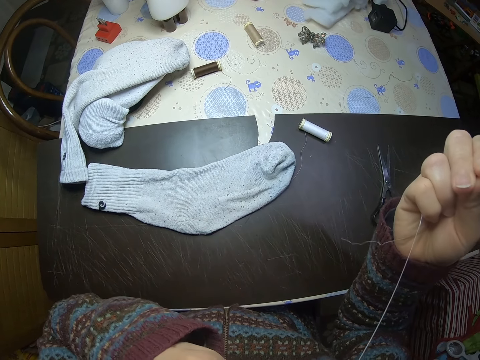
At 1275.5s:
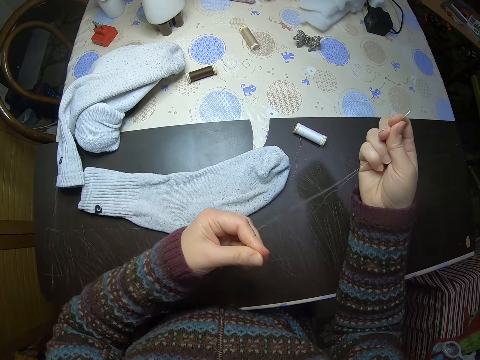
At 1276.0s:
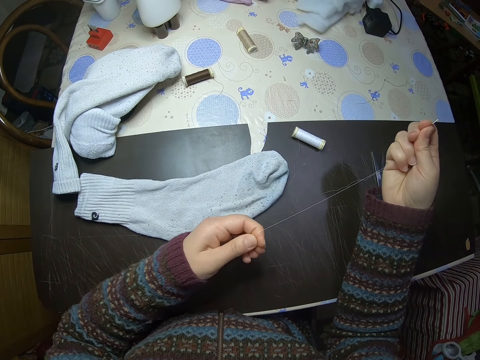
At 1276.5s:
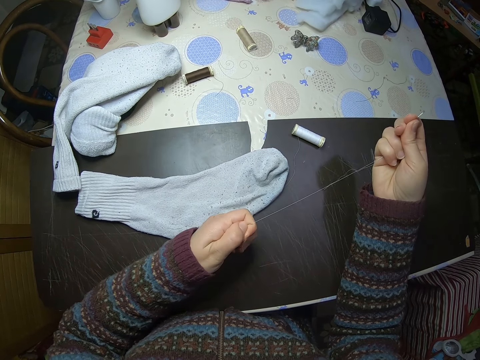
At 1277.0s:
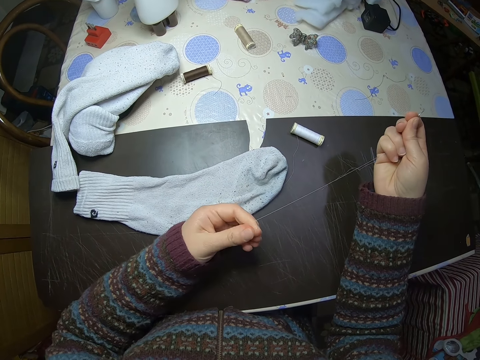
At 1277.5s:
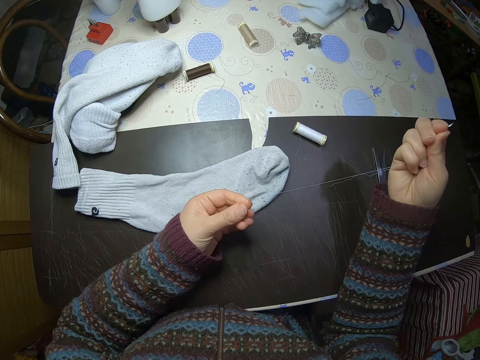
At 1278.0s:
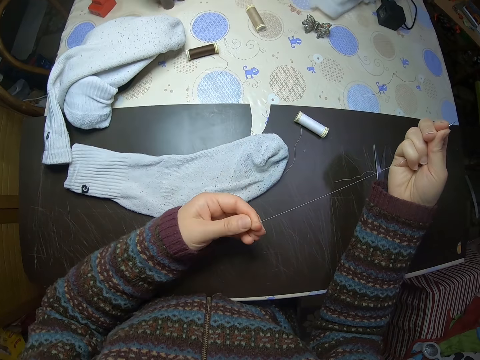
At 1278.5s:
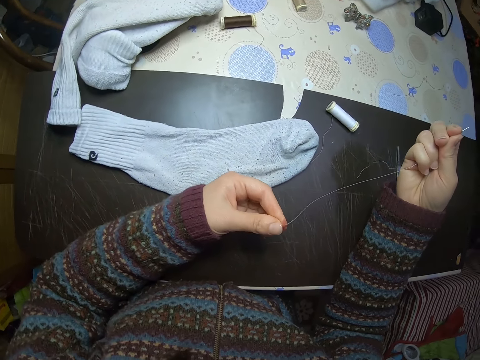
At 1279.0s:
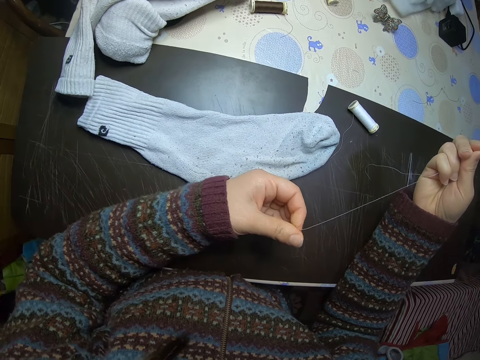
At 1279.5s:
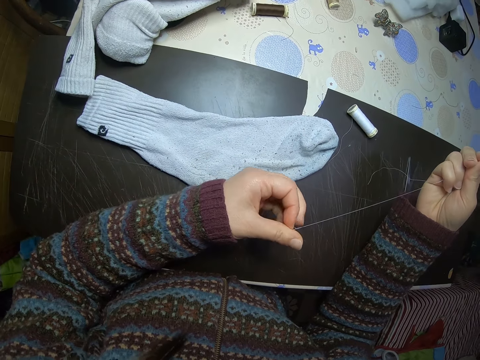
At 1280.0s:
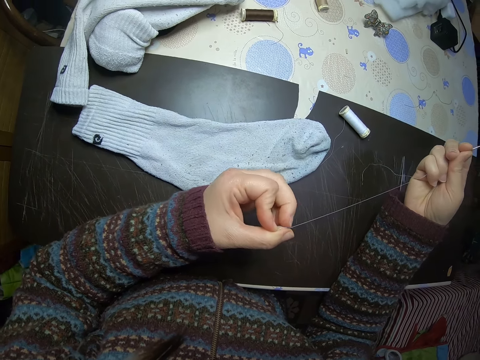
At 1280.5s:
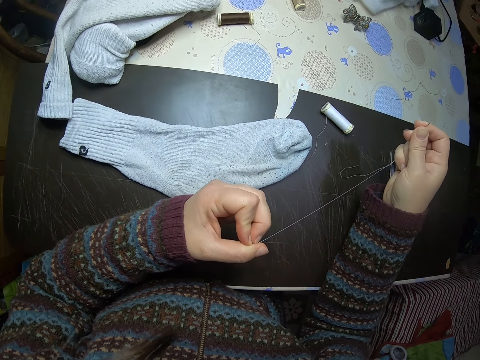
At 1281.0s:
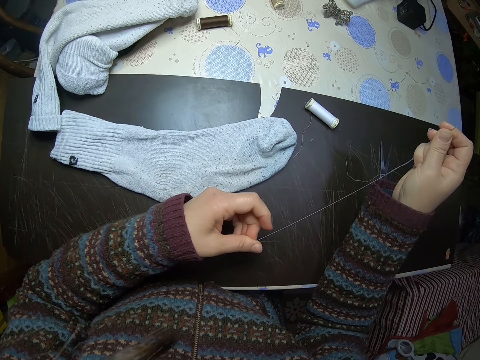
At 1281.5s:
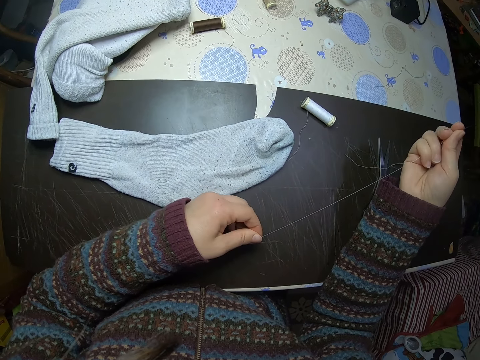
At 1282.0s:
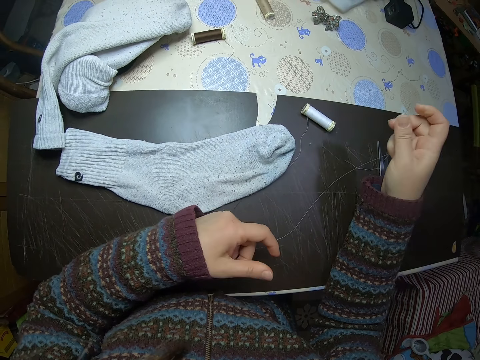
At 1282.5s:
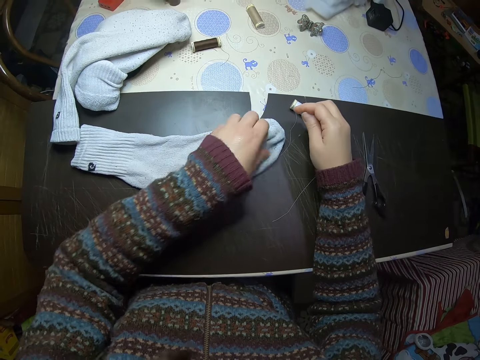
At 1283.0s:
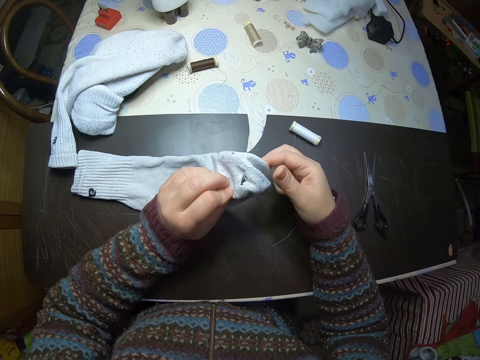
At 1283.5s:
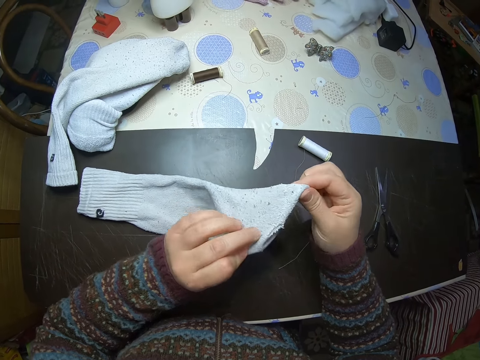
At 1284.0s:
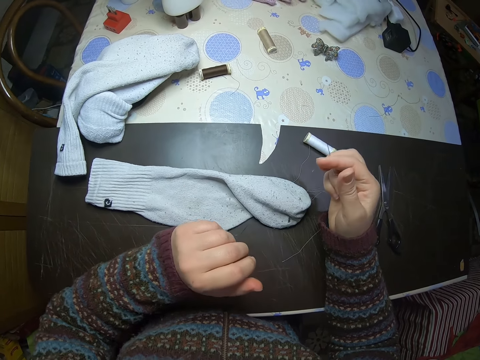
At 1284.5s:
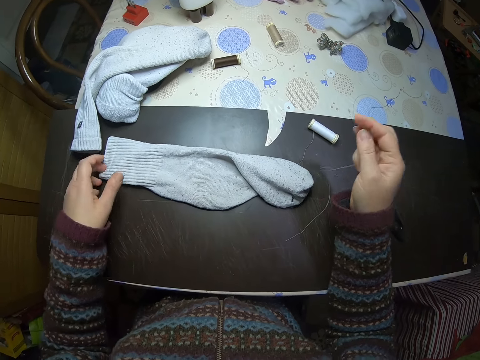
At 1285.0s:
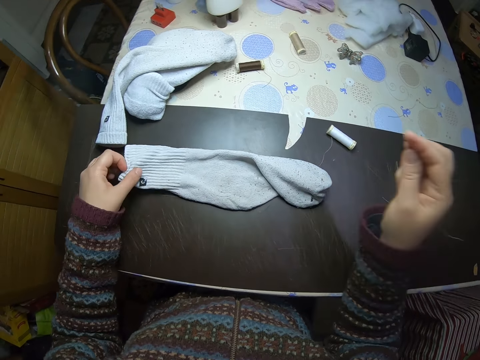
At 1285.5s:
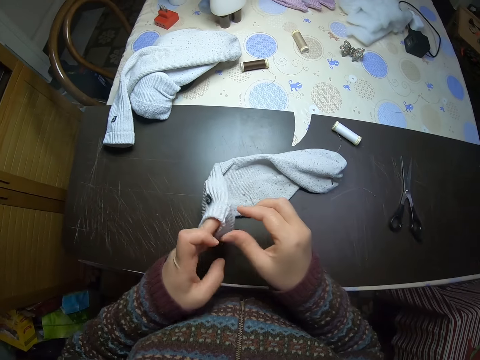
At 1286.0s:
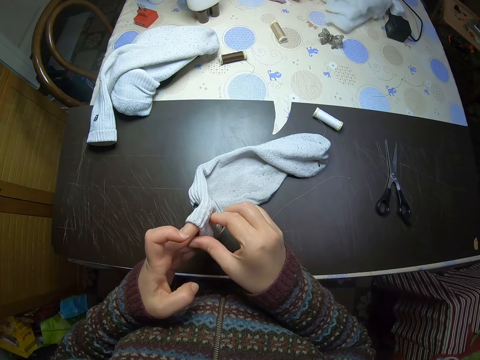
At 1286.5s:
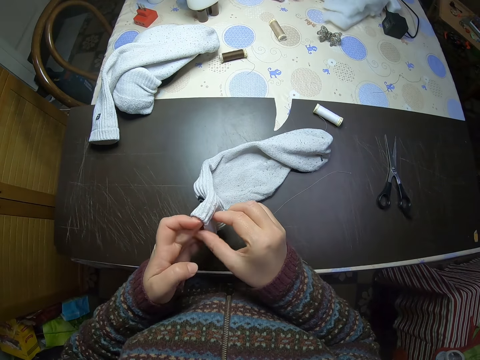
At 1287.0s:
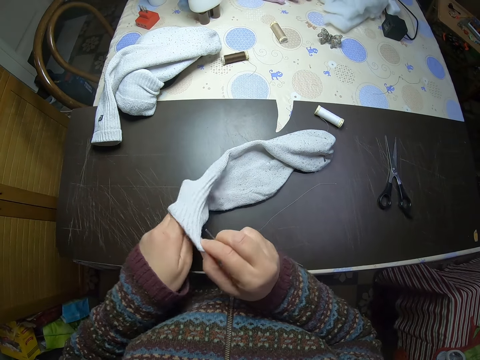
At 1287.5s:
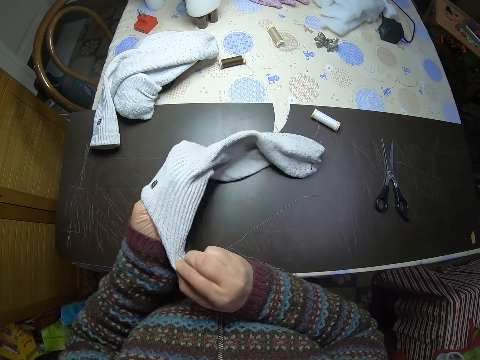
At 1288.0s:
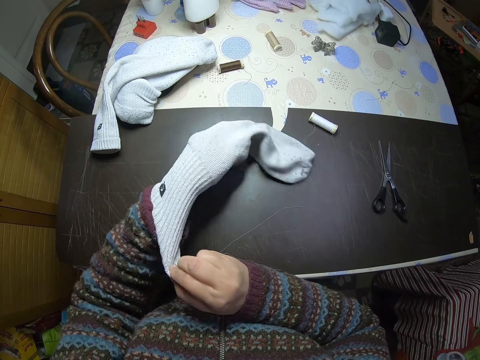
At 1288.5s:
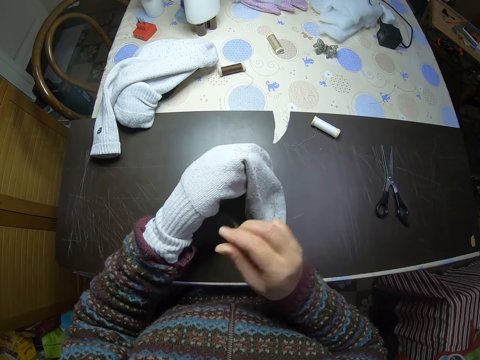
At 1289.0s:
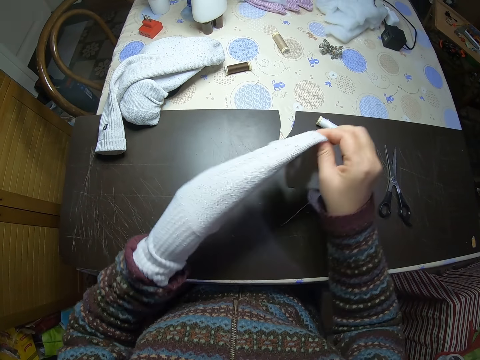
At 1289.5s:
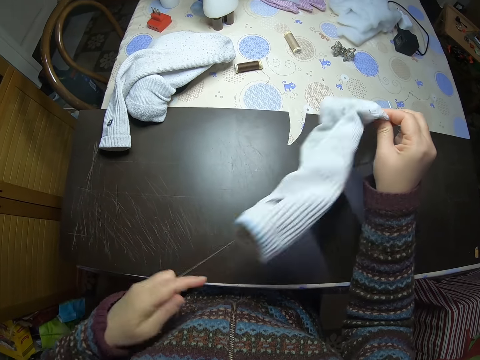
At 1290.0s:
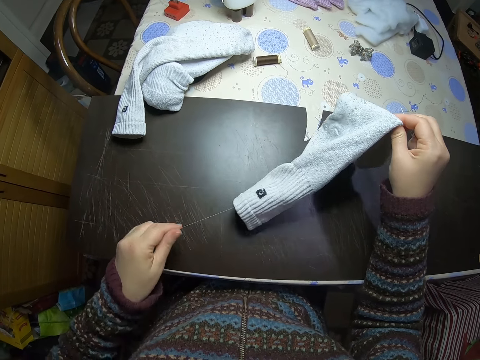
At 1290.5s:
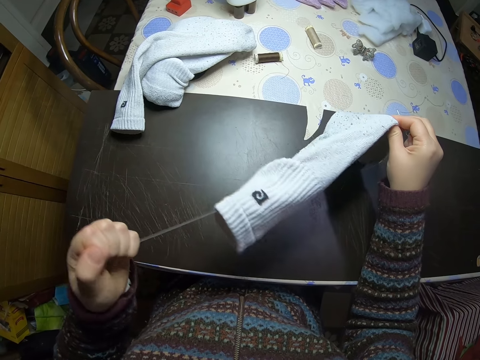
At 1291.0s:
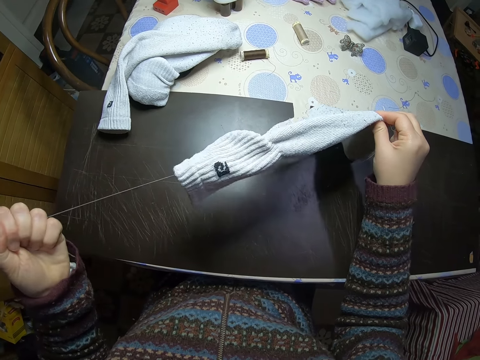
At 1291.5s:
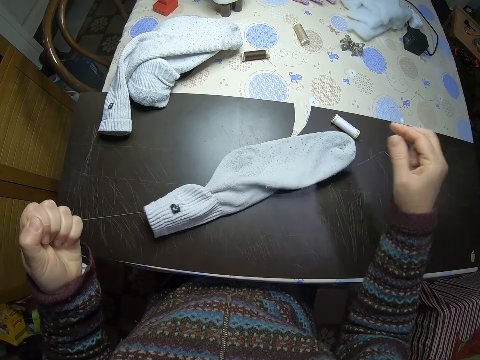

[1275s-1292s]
The camera wearer stares at the table. She puts the thread into her mouth. She inspects the thread. She pulls the thread. She picks the socks from the table. She places the socks on the table. She picks the socks from the table. She wears the sock on her left hand. She pulls out a thread from inside of the sock. She removes the socks.

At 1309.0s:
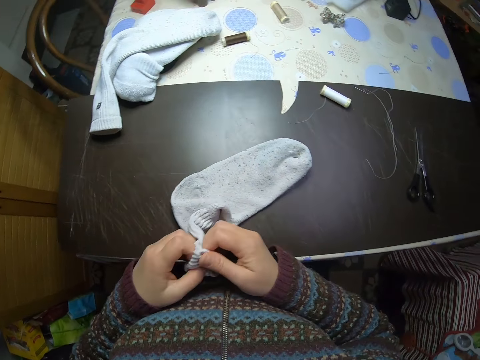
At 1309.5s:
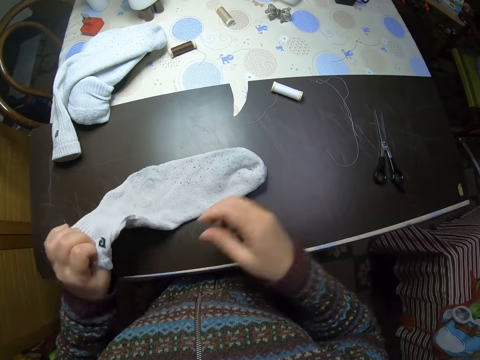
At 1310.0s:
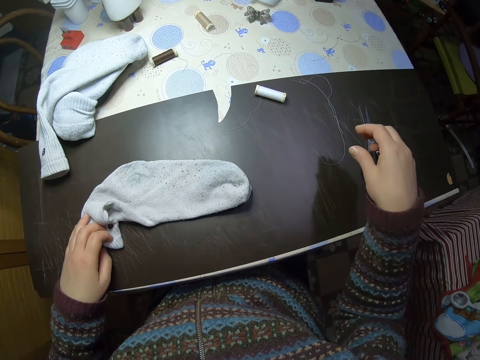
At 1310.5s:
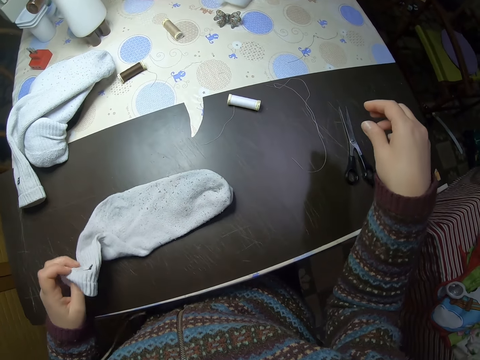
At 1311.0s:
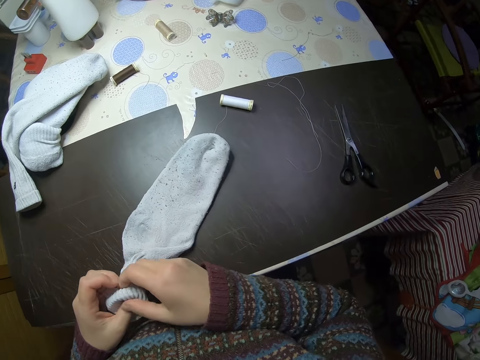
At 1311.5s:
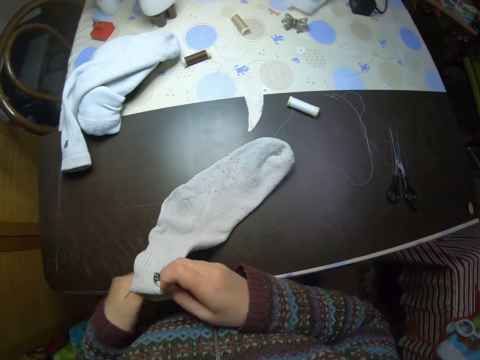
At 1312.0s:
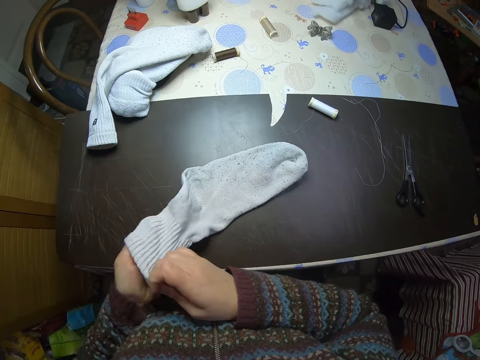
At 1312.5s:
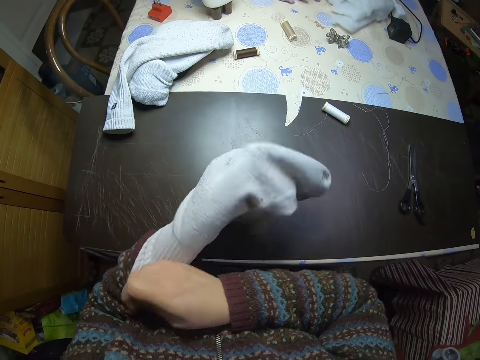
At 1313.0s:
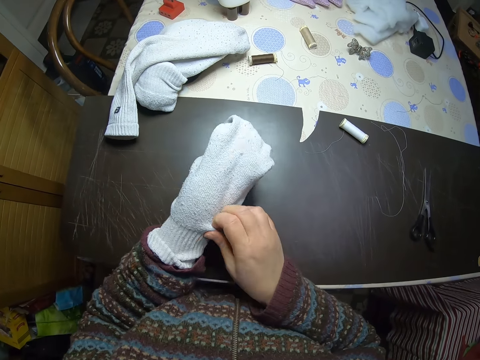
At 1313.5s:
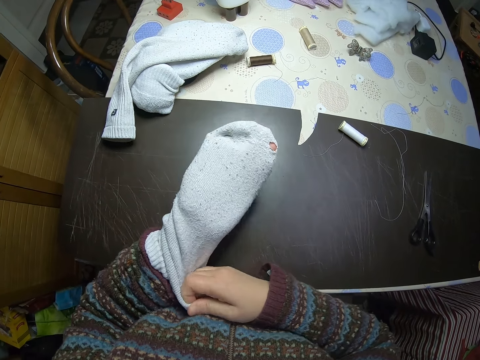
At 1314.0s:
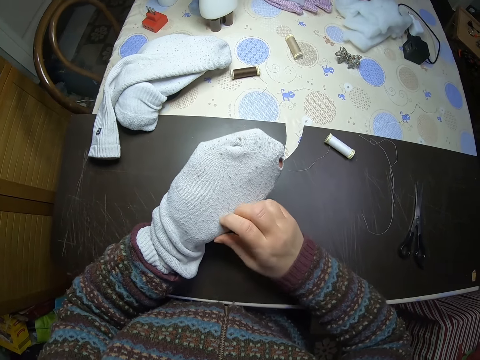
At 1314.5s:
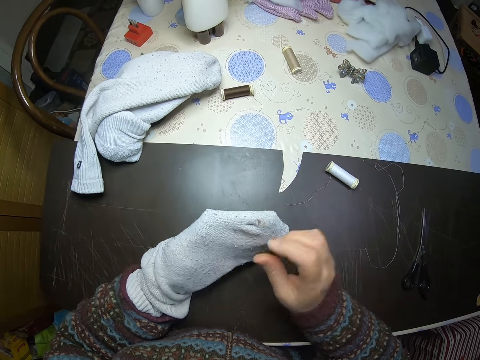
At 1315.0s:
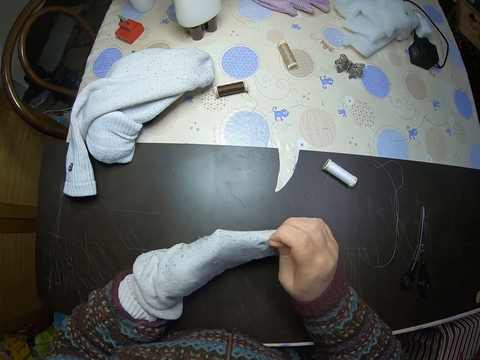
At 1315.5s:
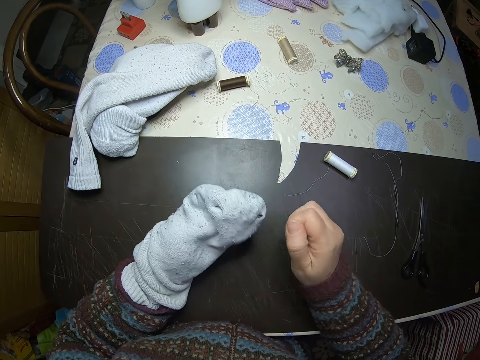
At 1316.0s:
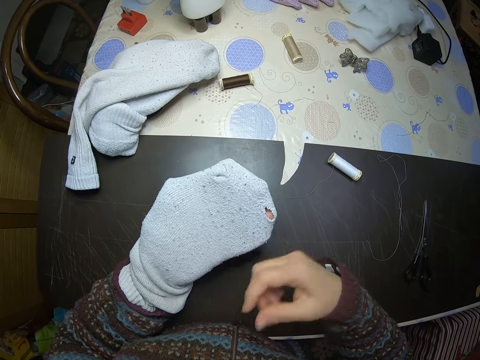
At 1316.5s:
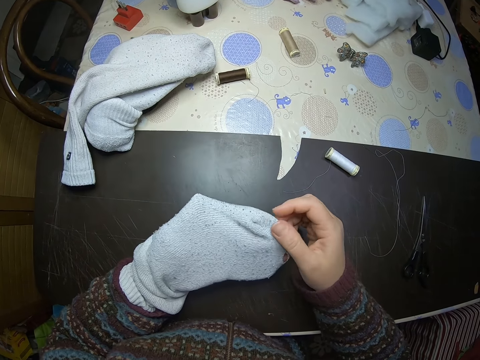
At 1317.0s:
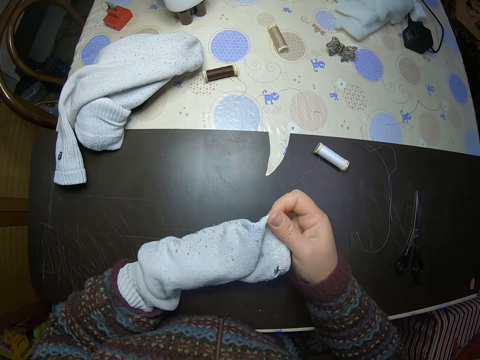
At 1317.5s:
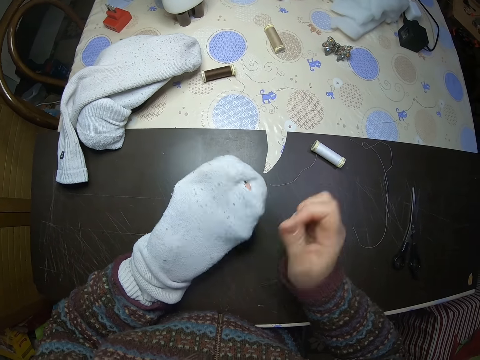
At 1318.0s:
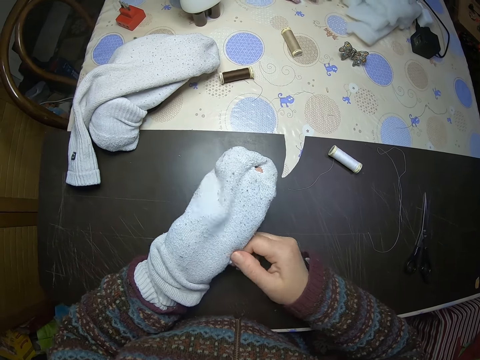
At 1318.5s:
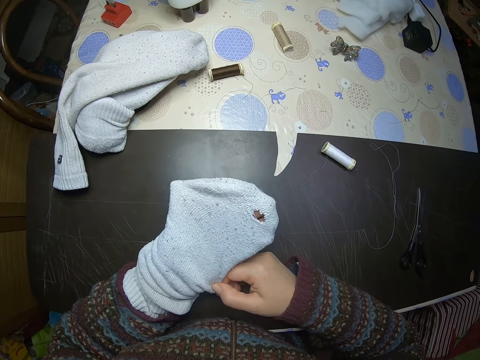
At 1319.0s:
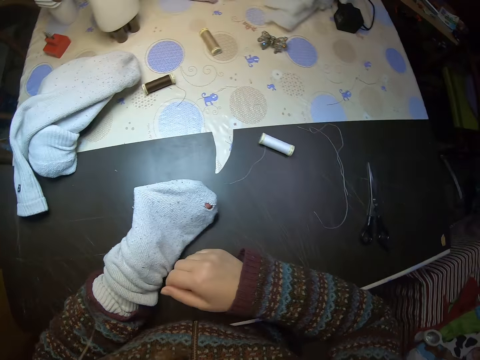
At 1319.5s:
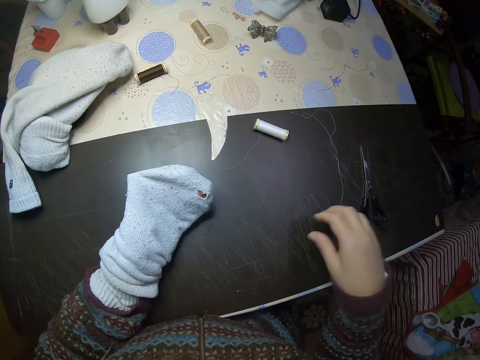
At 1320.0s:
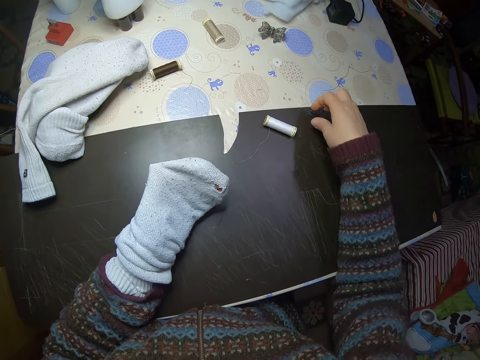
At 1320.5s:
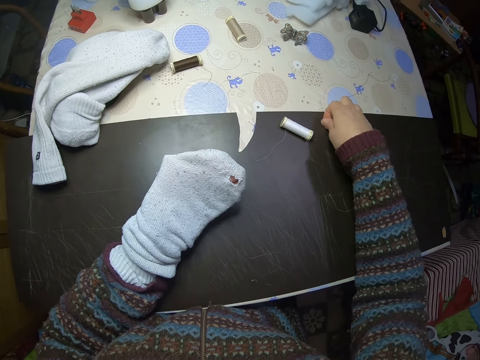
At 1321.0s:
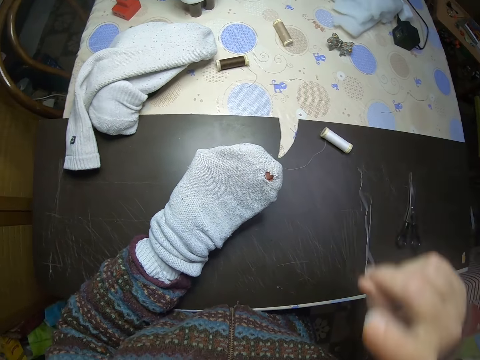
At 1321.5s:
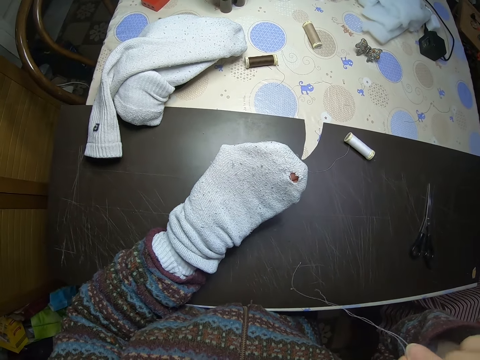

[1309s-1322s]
The camera wearer looks around. She picks a sock from the table. She puts her left hand inside the sock. She wears the sock on the hand. She pulls out a thread from the sock. She adjusts the sock on her left hand with her right hand. She inspects the sock. She picks up the needle from the table.
